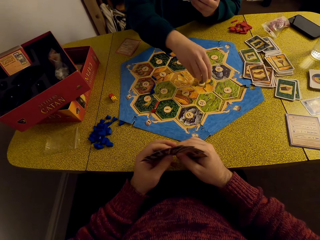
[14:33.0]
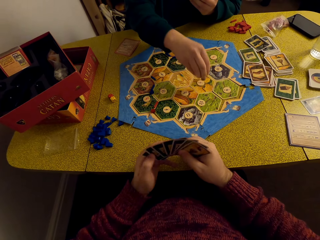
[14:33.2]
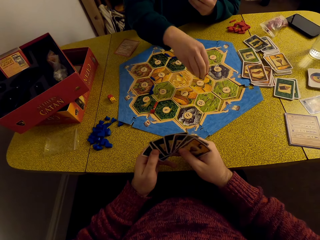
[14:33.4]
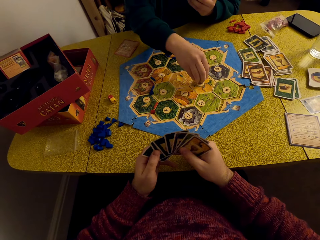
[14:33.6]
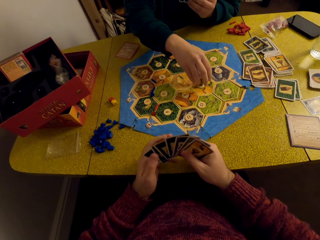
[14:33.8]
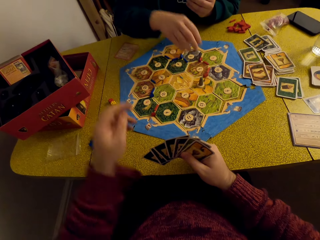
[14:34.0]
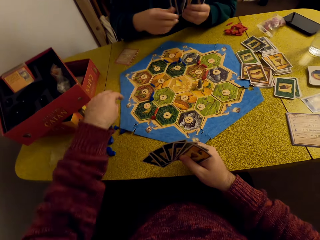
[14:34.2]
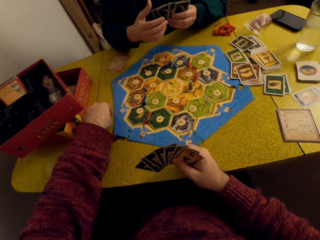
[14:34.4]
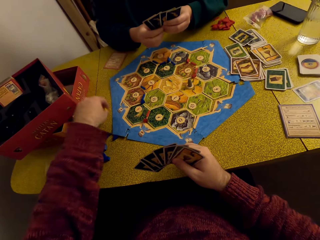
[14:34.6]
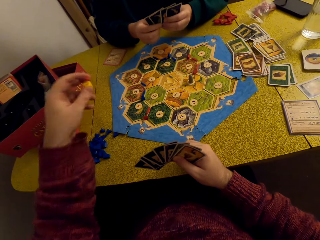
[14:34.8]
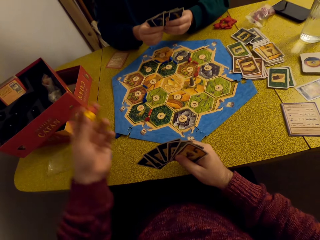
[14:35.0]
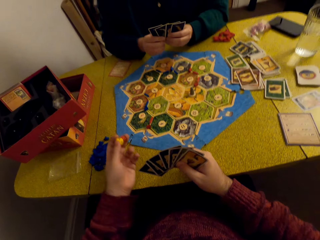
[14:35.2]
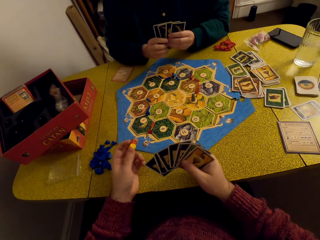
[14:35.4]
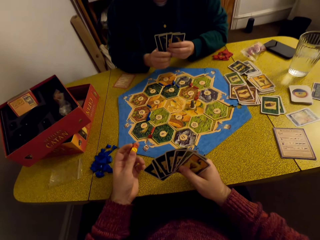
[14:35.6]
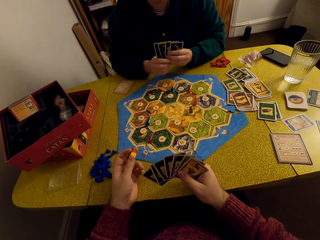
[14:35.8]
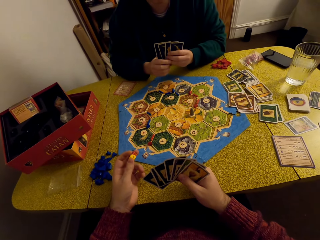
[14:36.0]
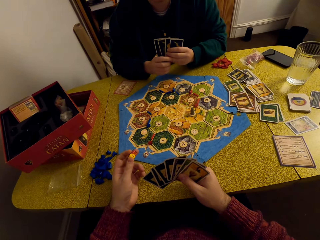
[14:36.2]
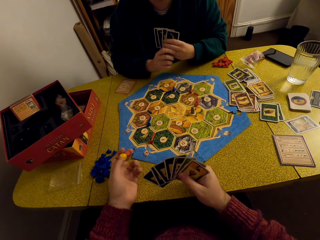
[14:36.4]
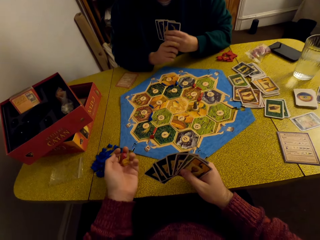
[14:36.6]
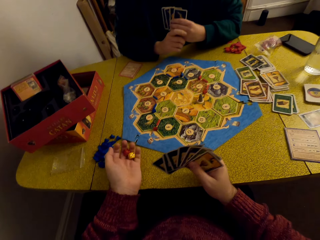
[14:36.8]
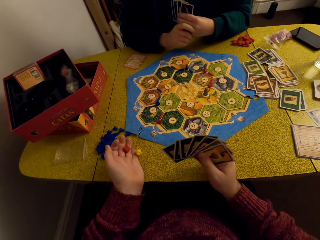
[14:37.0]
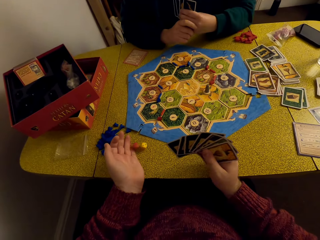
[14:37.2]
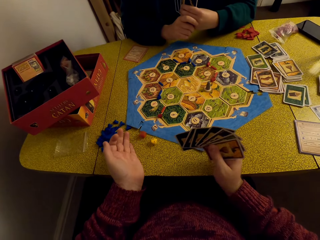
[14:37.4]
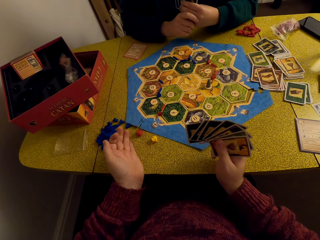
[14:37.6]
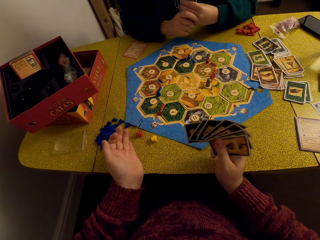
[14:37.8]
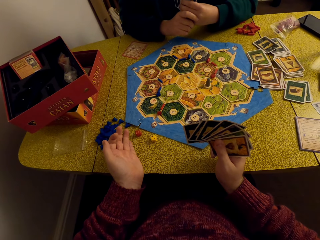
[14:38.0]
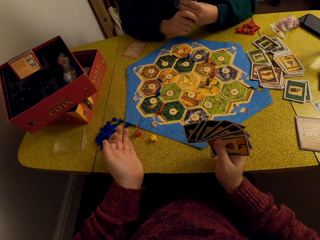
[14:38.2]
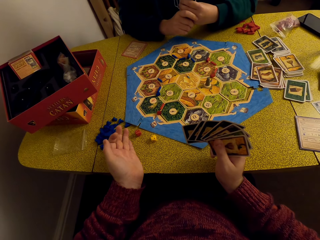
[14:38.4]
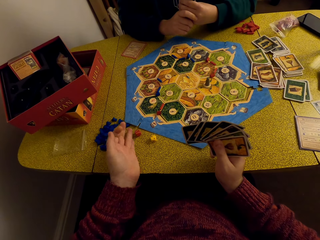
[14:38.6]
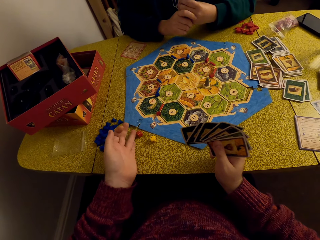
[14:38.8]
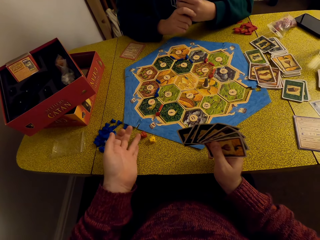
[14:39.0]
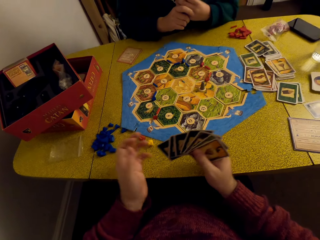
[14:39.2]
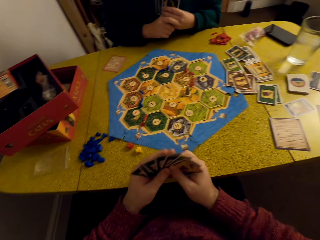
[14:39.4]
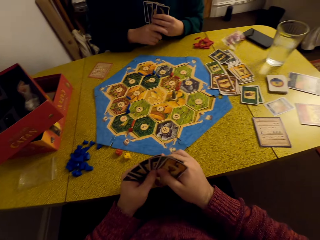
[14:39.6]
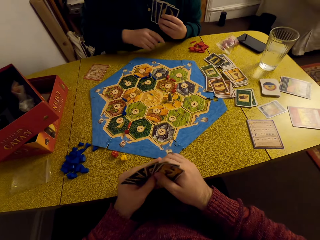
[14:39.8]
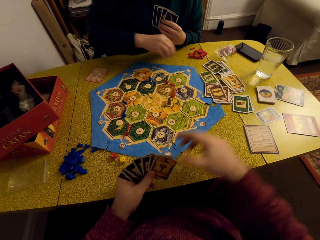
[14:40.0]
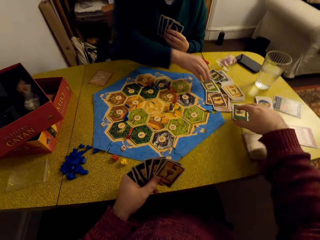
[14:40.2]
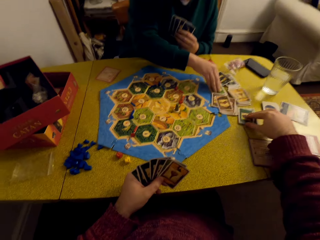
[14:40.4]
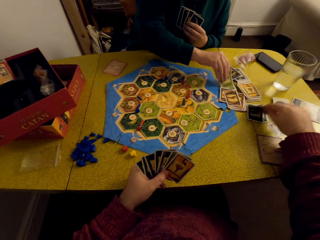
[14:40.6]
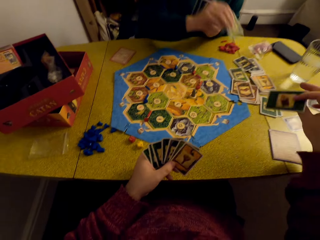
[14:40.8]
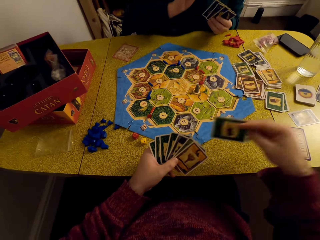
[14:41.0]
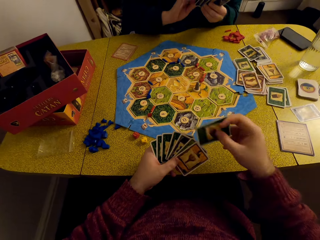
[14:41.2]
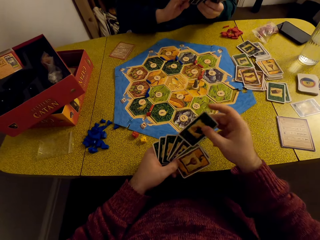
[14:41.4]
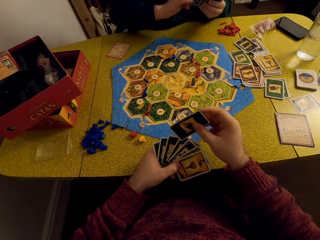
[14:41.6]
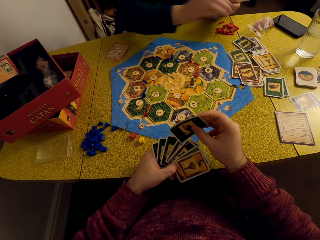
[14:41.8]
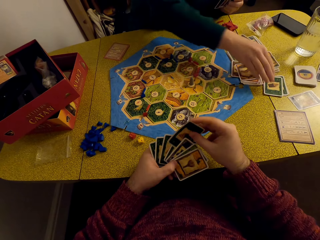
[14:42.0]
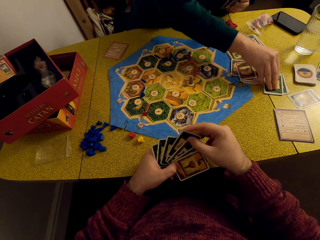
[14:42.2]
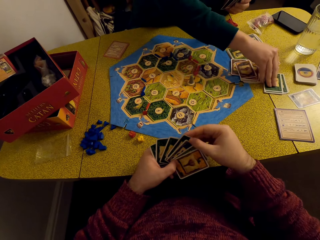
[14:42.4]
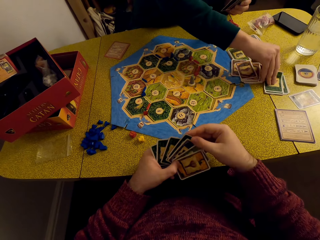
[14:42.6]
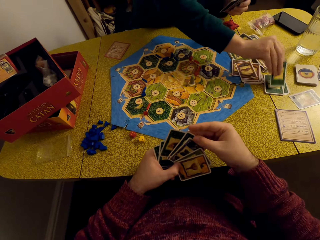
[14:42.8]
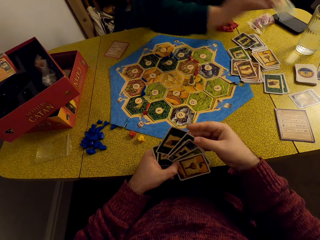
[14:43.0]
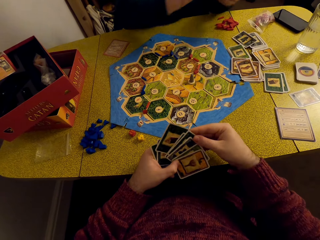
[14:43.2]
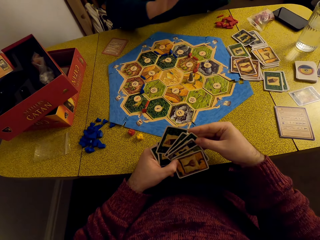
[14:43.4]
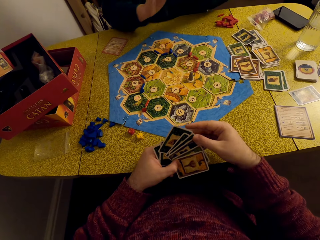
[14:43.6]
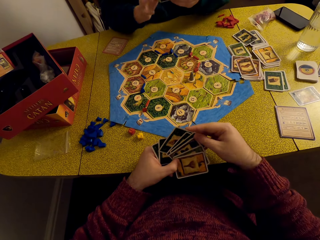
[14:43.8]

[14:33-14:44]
A woman picks up a game piece and places the game piece on the game board. The camera wearer picks up the dice, talks to the woman, and drops the dice on the table. The woman talks to the camera wearer and picks up the card. The camera wearer picks up the card. They place the card in their deck and talk to the woman. The woman picks up the card.

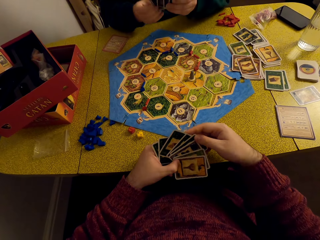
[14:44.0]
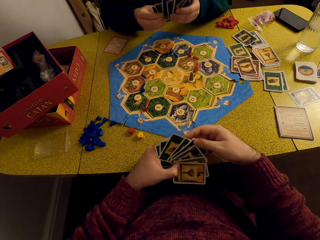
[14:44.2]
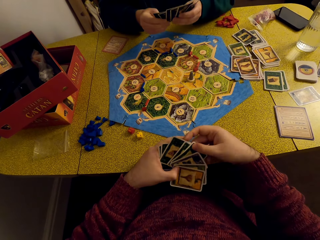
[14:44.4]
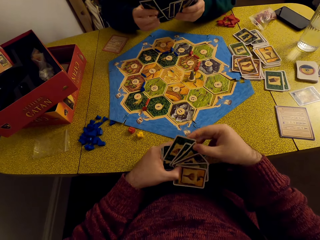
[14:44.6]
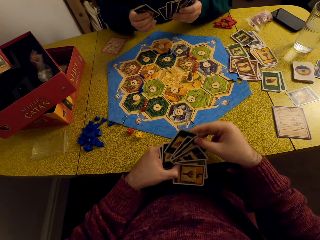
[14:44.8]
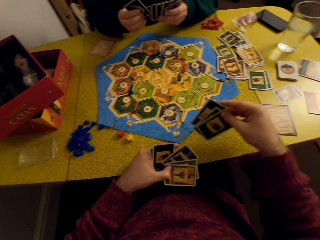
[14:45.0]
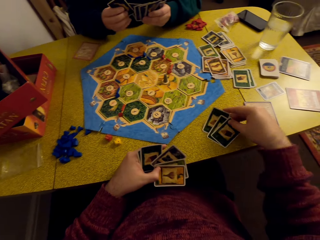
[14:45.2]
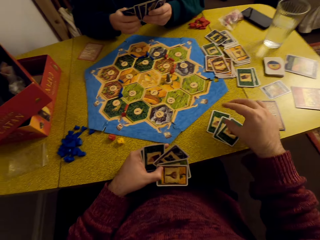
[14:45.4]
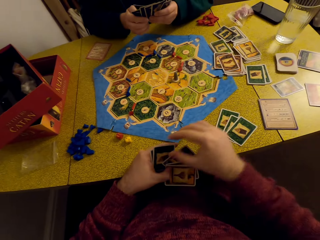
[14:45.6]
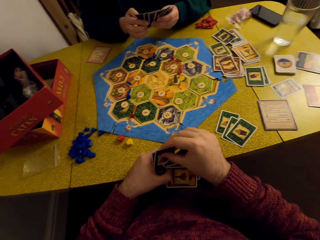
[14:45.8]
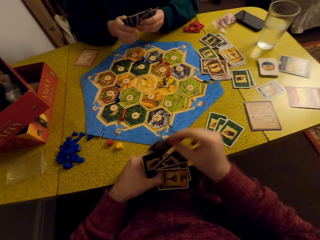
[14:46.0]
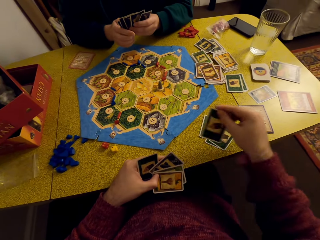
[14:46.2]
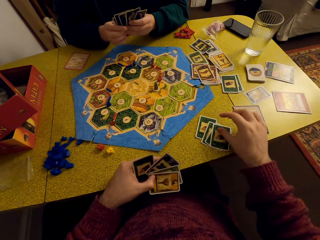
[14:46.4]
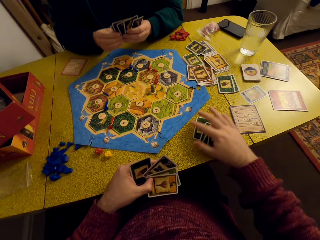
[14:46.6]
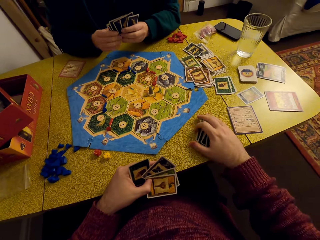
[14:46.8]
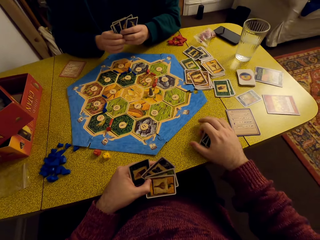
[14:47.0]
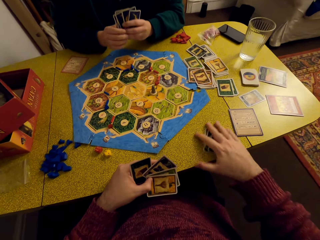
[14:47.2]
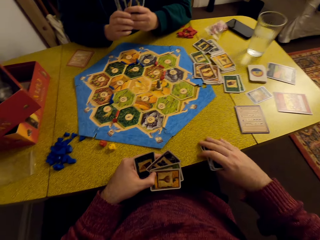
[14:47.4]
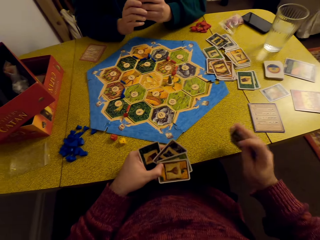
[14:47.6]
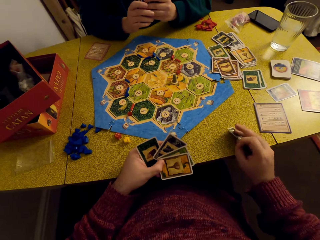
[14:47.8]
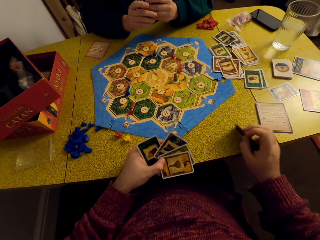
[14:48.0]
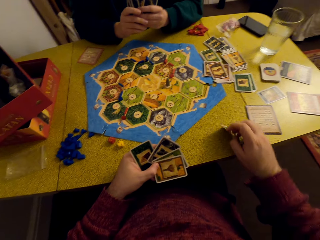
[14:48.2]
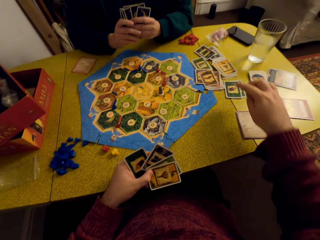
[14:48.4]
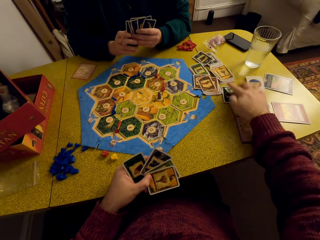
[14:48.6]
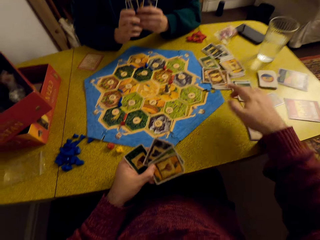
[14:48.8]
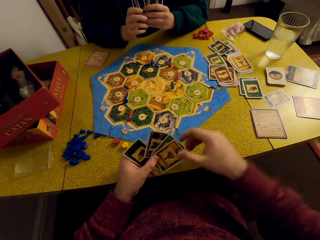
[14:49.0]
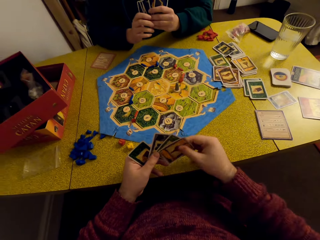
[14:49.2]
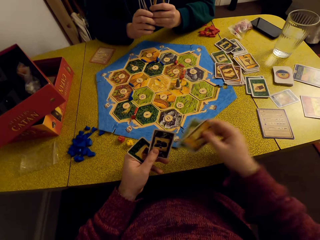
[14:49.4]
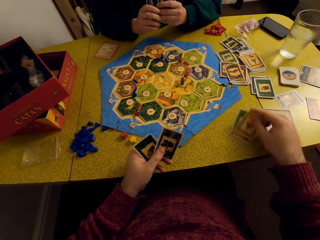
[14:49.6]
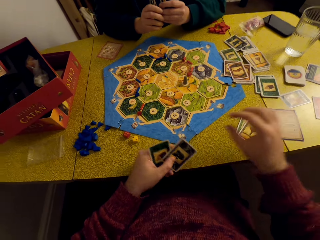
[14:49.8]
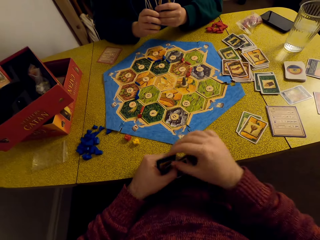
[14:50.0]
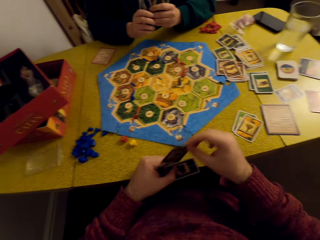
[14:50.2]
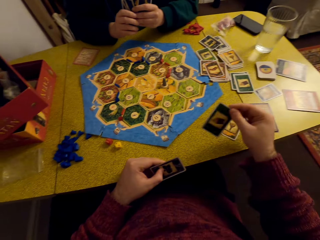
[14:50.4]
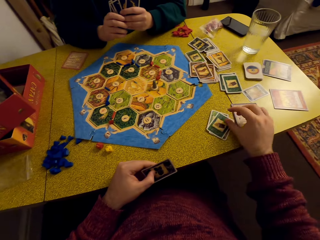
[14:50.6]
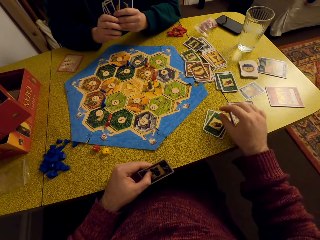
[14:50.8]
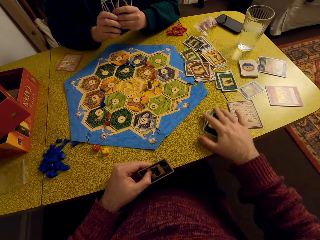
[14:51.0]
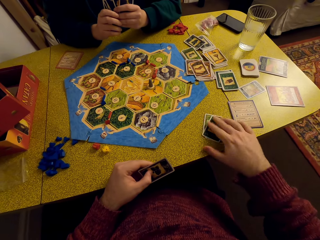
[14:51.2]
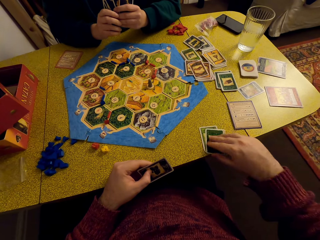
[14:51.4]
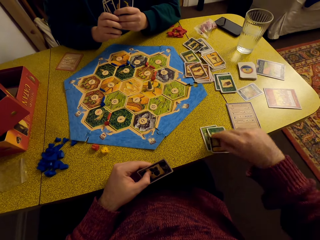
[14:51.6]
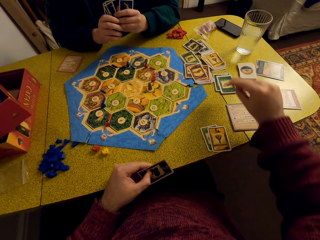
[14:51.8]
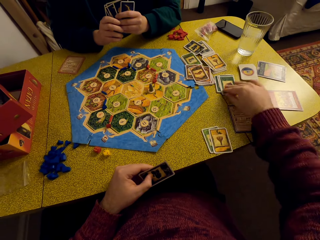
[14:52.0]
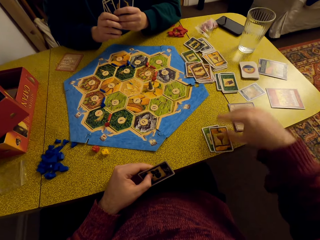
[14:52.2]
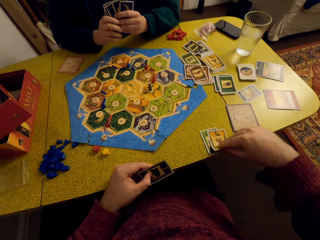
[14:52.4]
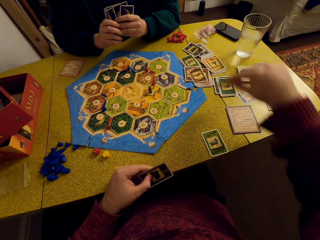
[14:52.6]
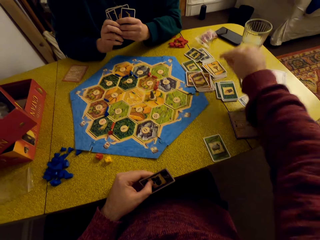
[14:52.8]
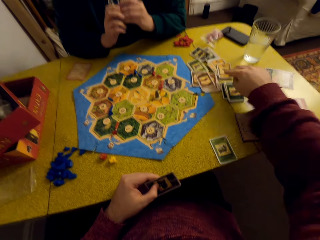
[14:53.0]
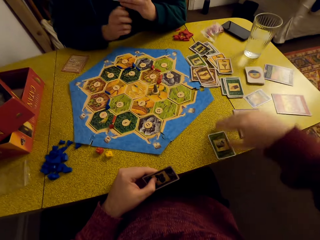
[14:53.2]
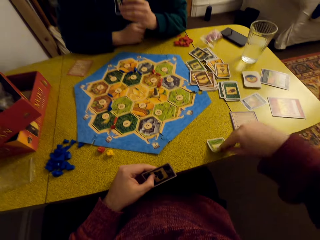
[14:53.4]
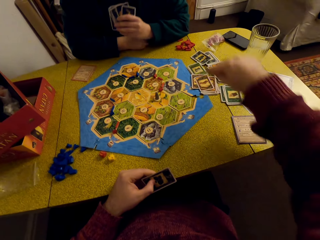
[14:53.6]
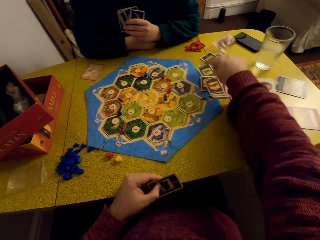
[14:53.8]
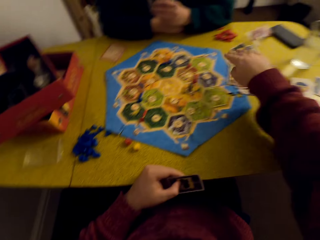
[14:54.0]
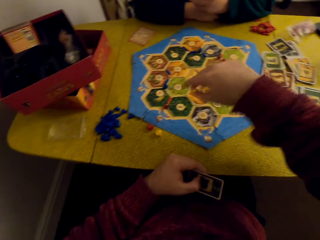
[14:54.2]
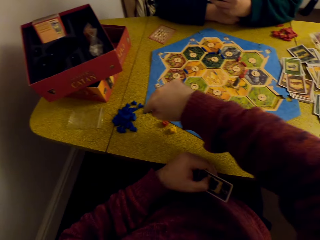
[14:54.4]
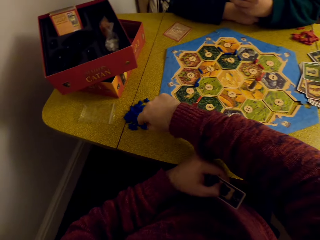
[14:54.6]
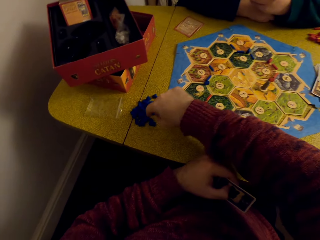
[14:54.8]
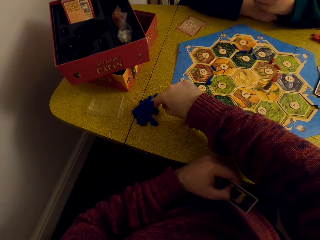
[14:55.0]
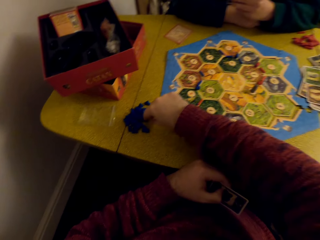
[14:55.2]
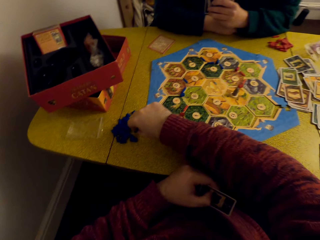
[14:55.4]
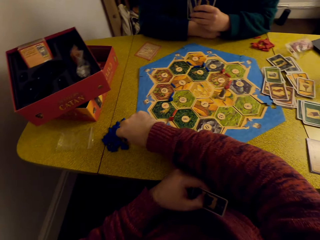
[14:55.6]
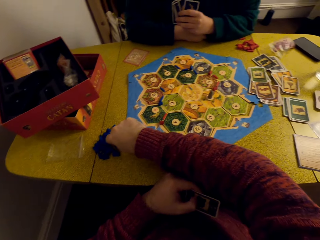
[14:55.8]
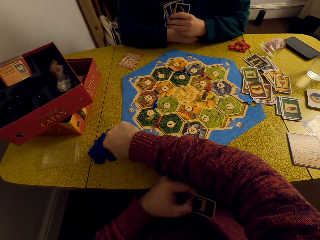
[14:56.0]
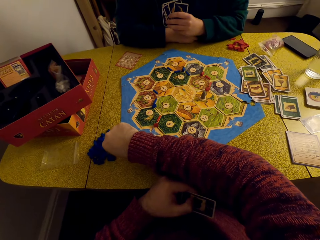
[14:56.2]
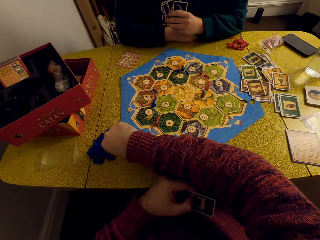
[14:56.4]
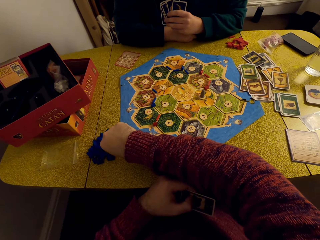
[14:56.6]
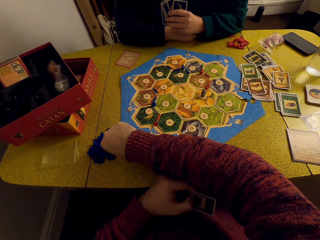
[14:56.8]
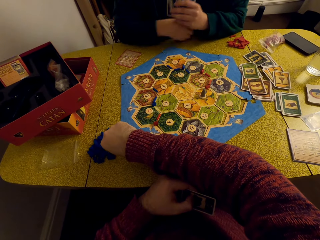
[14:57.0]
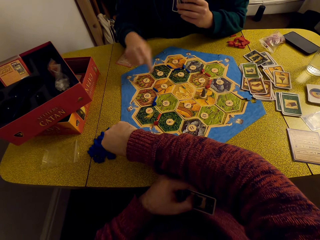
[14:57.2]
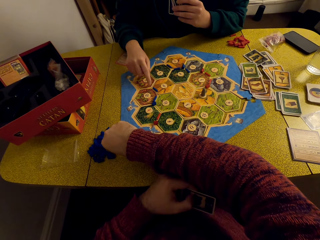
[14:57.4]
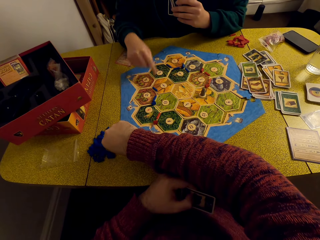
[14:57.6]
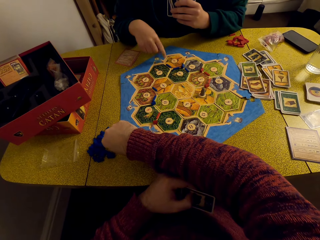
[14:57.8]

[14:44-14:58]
The camera wearer talks to a woman. They pick out cards from her deck and place the cards on the table. They pick out a card from her deck and place the card on the table. They pick up the cards, hit the cards on the table, talk to the woman, and place the cards on the deck on the table. They pick out cards from their deck and place the cards on the table. They pick out a card from their deck and place the card on the table. They pick up a card, place the card on the deck on the table, and move the cards to the deck on the table. They pick up the game pieces and talk to the woman.
